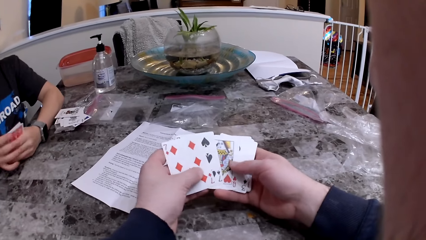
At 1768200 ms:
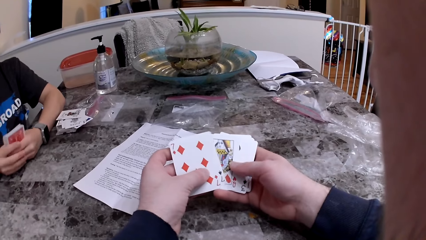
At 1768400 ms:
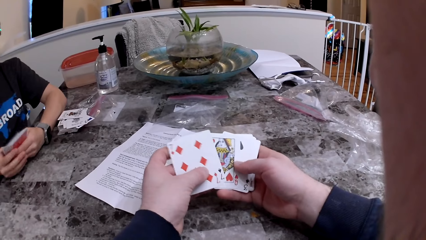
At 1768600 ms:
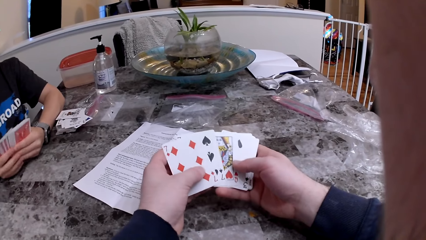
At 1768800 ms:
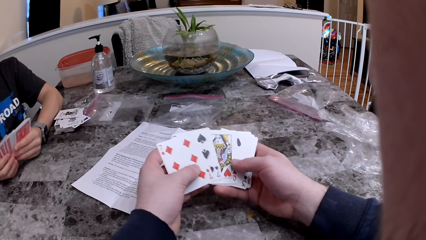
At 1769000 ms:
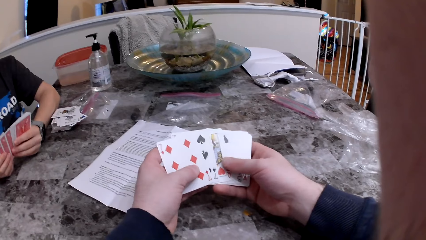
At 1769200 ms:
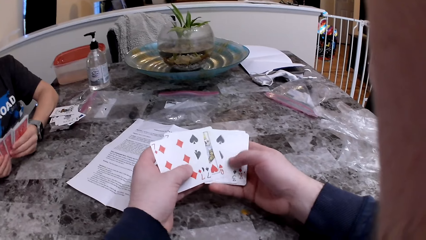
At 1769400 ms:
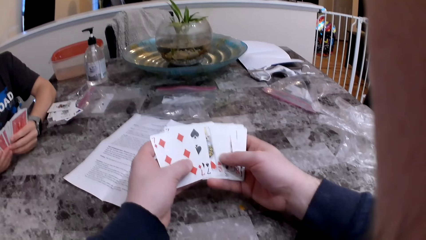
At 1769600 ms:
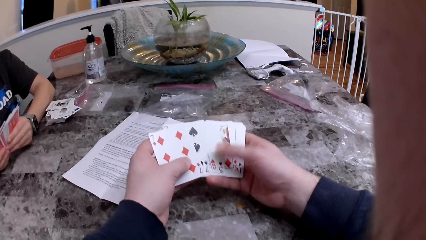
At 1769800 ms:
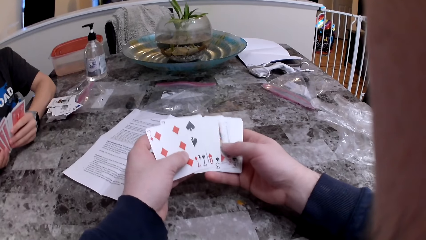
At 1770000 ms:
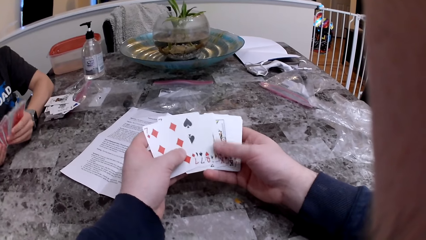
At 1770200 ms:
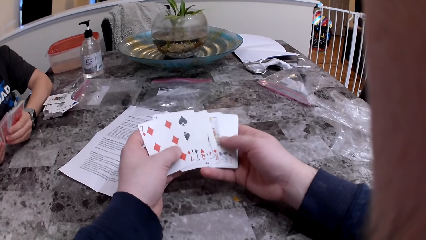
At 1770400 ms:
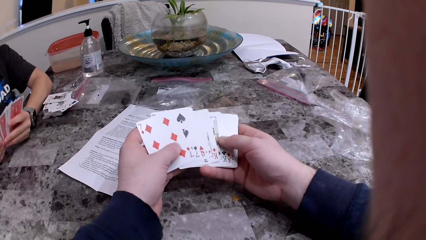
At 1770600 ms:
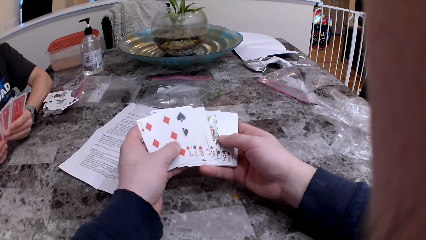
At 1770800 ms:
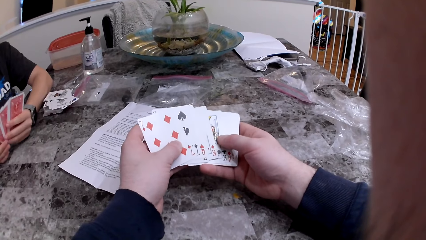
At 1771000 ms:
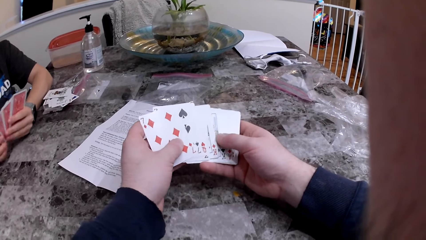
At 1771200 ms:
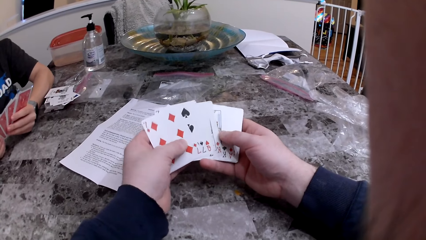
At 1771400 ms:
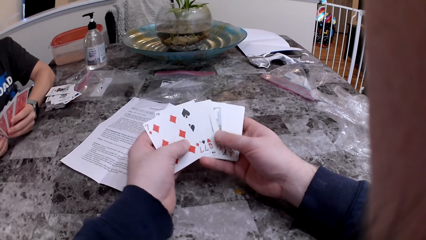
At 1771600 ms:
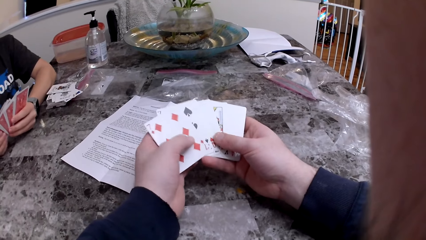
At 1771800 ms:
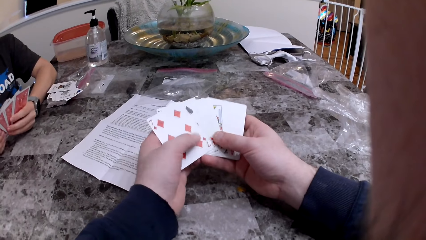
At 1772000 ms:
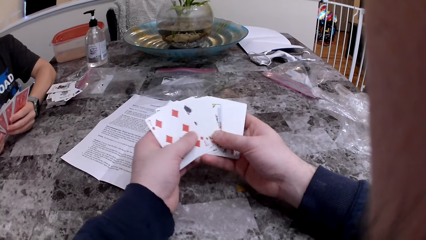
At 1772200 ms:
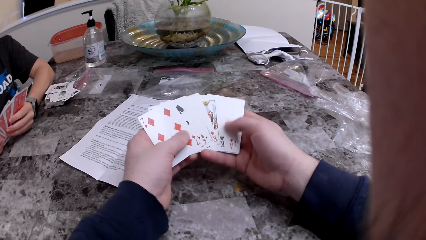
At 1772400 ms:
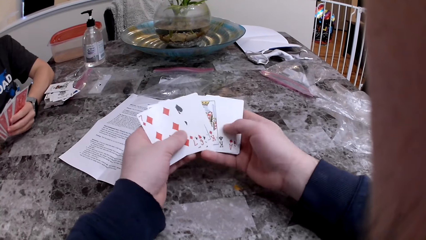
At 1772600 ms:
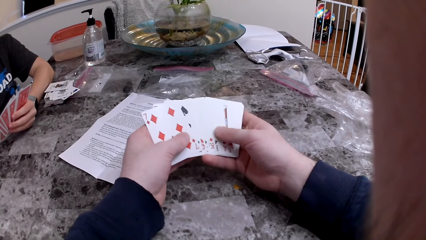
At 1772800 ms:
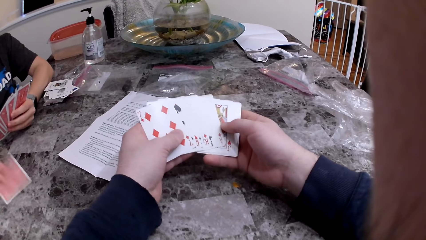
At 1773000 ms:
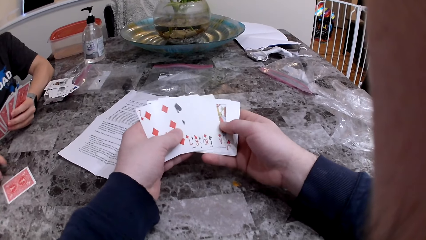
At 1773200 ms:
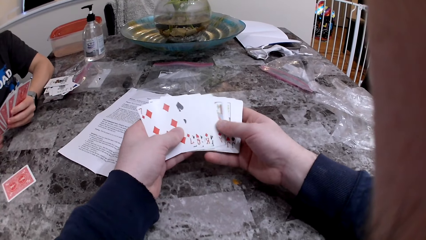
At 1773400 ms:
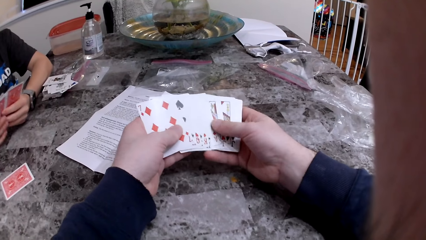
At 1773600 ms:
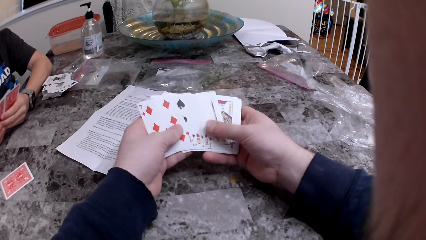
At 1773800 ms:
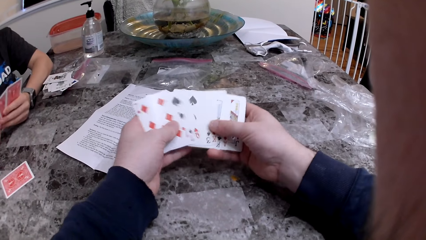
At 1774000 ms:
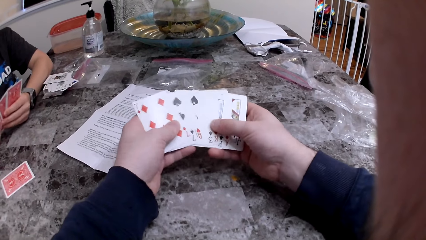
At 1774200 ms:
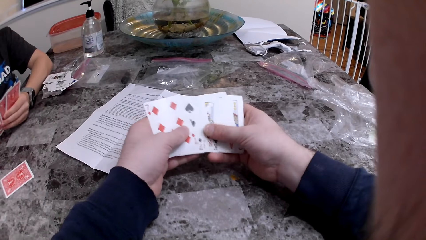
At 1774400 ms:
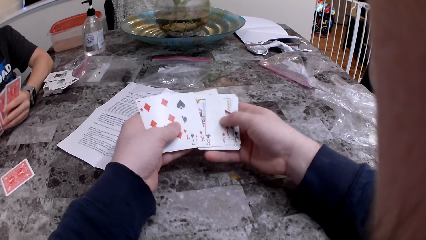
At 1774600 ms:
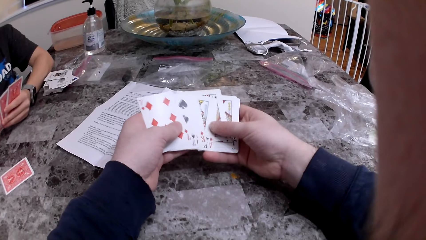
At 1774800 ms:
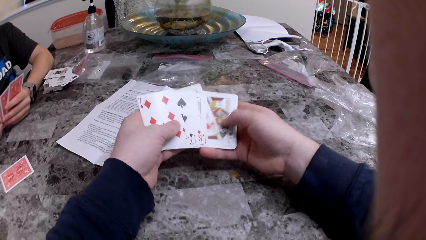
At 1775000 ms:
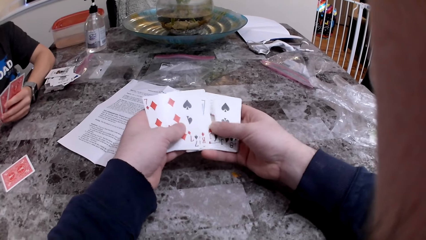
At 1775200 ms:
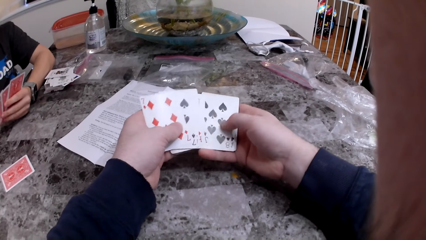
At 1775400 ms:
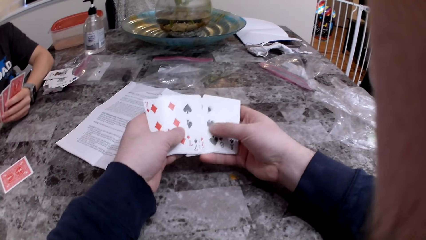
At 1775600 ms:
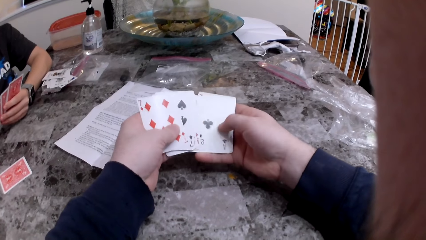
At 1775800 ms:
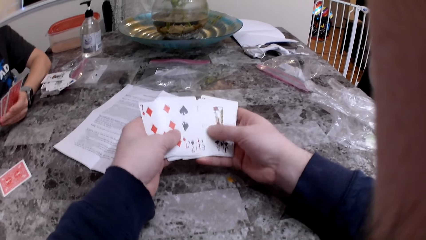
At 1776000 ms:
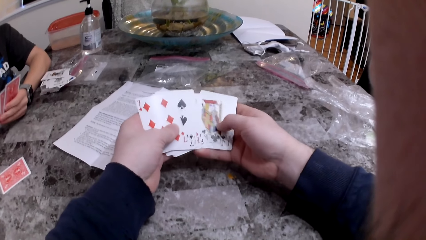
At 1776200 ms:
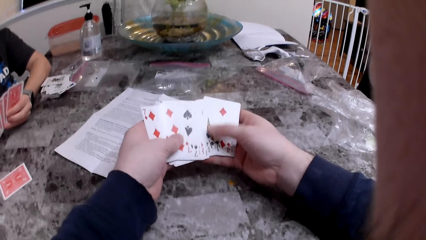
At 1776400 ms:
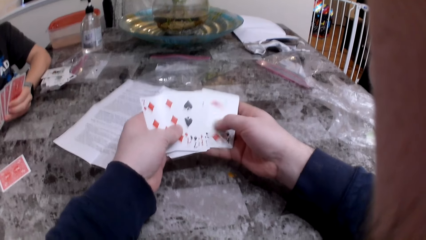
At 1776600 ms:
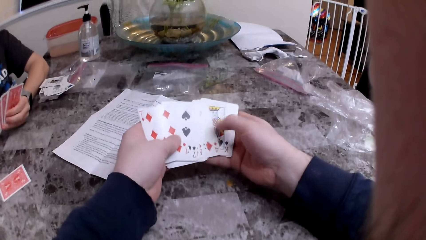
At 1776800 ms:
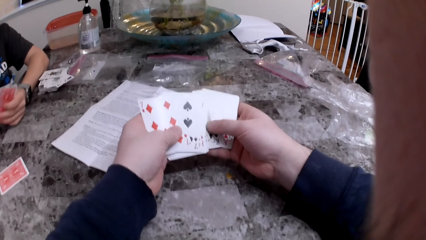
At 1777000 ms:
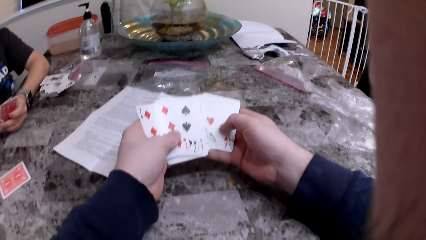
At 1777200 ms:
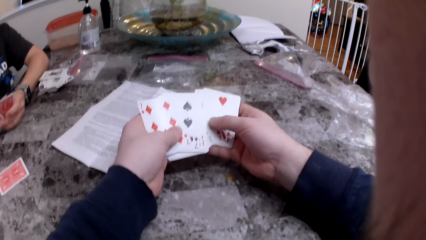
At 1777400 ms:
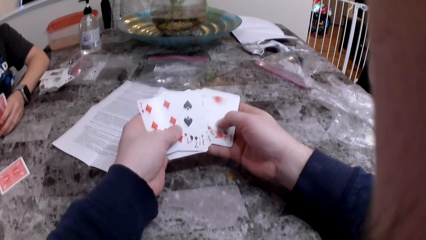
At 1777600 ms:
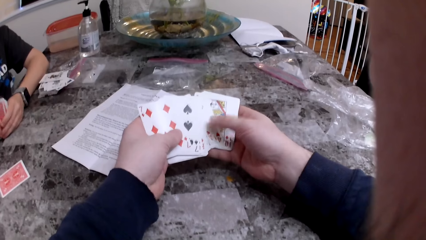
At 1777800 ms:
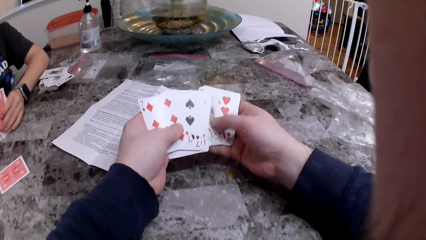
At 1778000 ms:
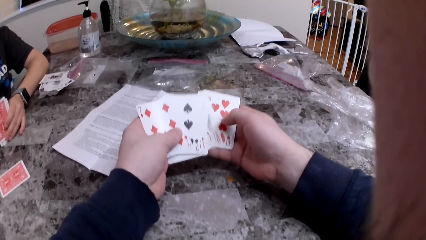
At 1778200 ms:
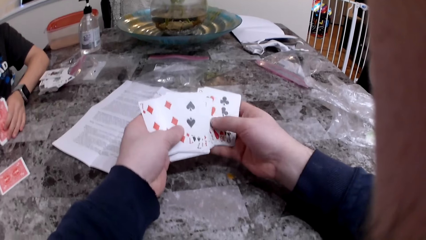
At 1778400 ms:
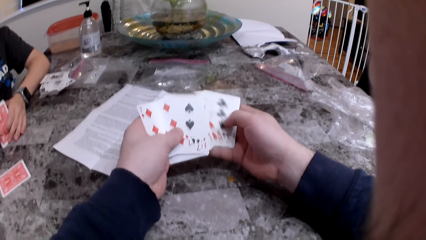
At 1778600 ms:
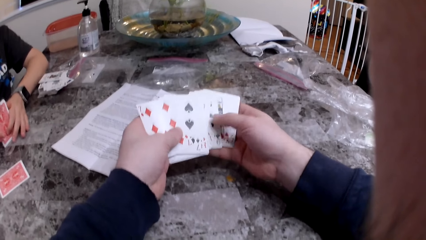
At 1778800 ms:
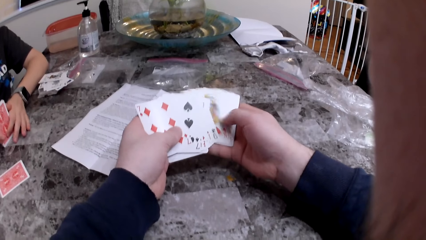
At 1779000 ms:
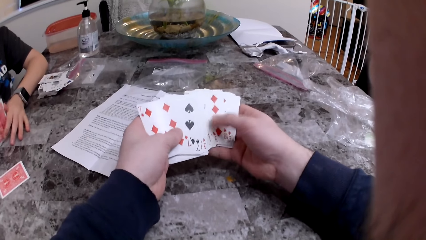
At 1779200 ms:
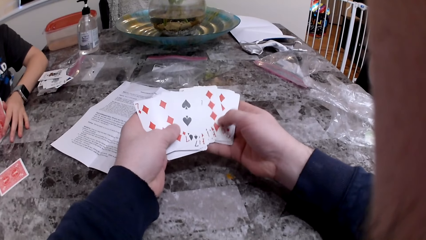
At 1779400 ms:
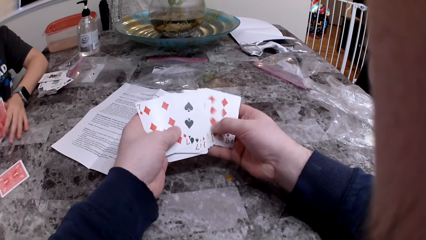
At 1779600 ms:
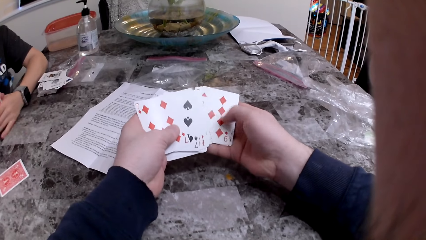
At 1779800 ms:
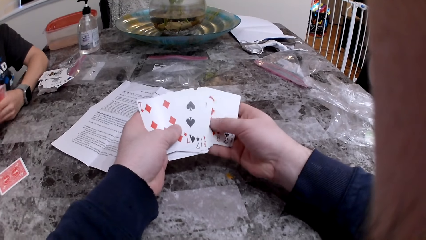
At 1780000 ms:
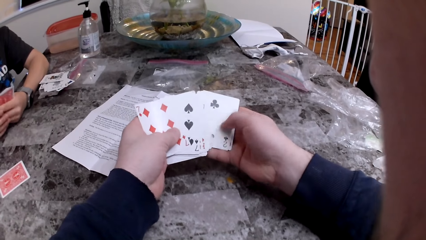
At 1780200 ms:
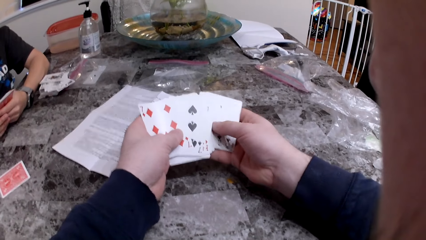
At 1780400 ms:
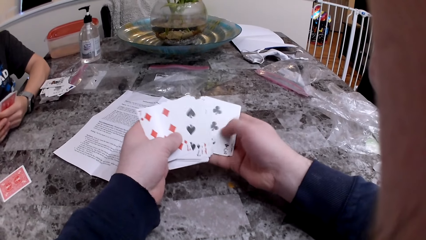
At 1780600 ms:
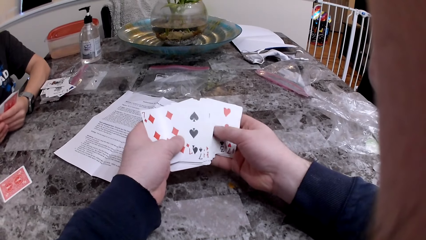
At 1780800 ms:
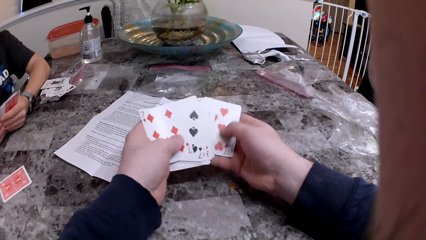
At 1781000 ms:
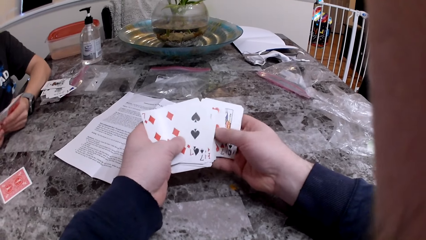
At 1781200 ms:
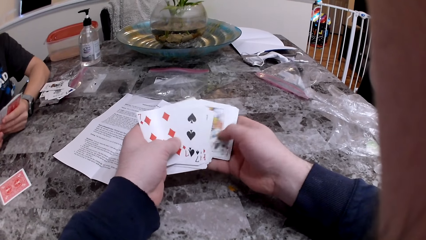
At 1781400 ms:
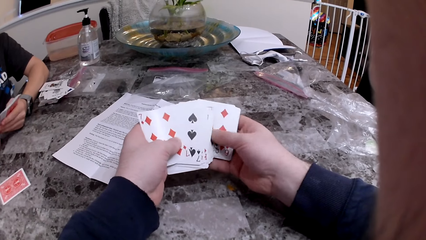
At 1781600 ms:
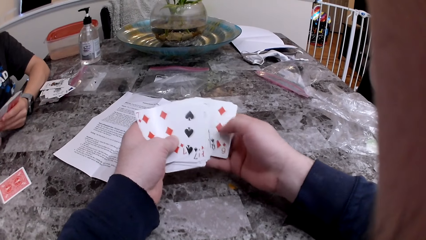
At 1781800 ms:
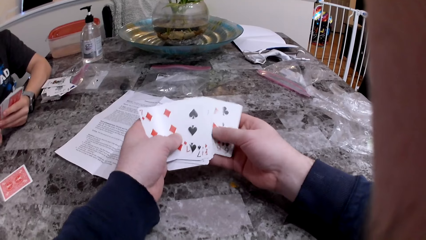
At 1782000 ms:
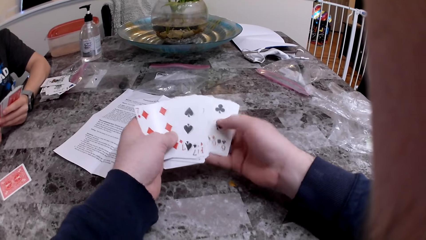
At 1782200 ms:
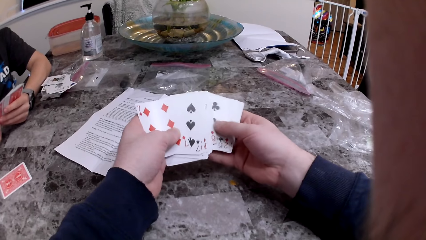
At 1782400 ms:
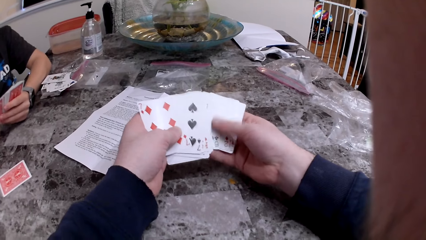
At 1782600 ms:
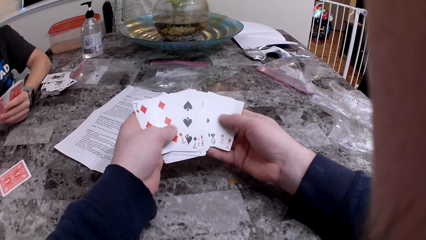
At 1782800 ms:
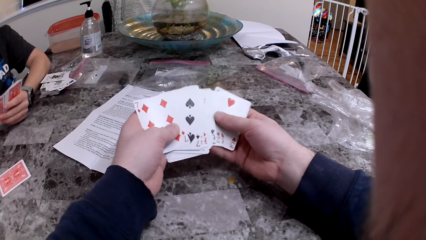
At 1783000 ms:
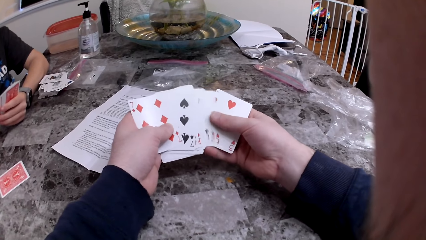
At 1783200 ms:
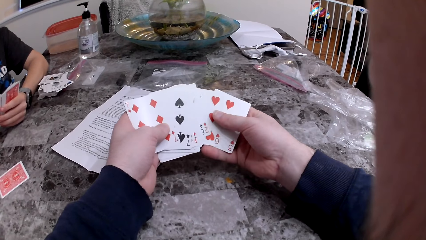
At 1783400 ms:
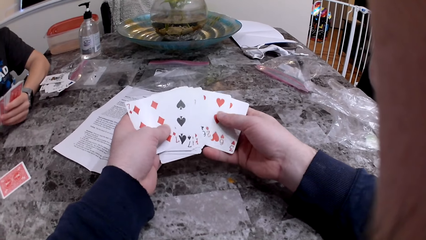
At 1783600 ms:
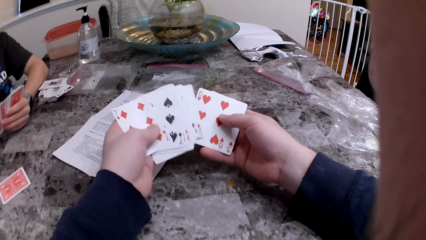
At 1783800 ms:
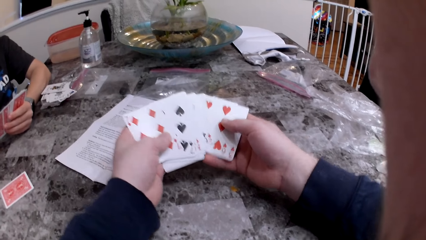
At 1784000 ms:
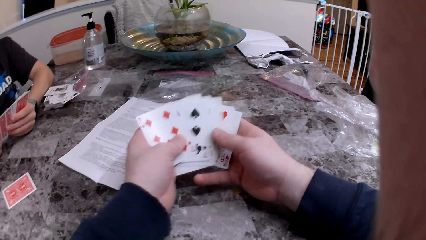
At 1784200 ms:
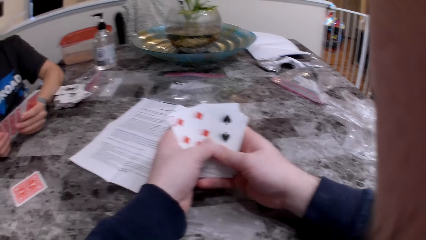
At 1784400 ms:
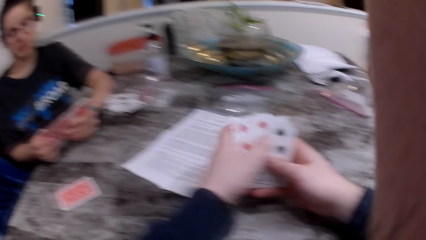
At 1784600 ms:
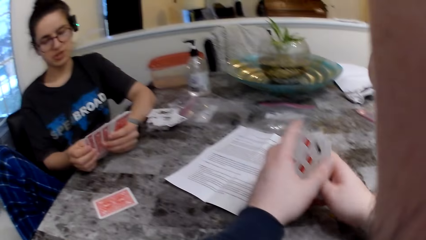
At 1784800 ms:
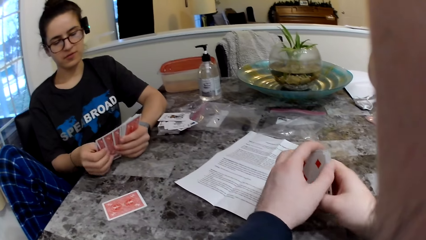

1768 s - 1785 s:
The camera wearer loops through the cards in his hands. The woman arranges the cards and checks the cards. The woman drops a card on the table with her right hand. The woman arranges the cards and checks the cards.
